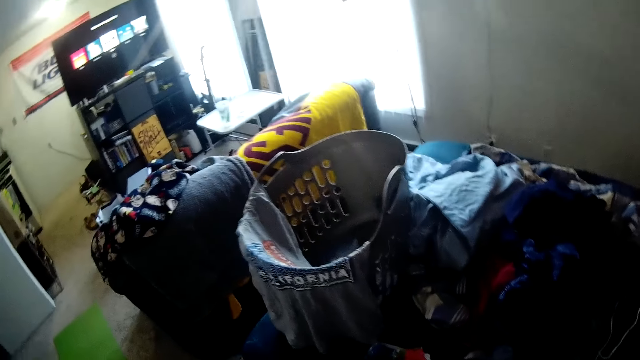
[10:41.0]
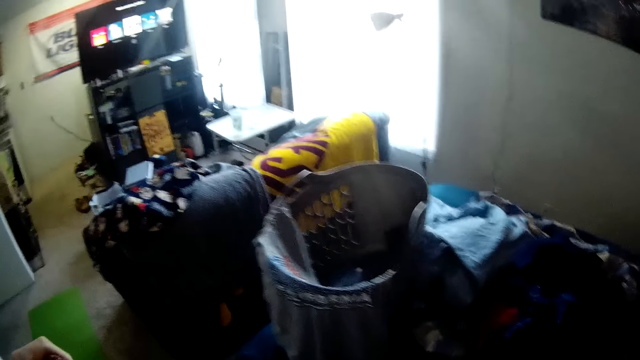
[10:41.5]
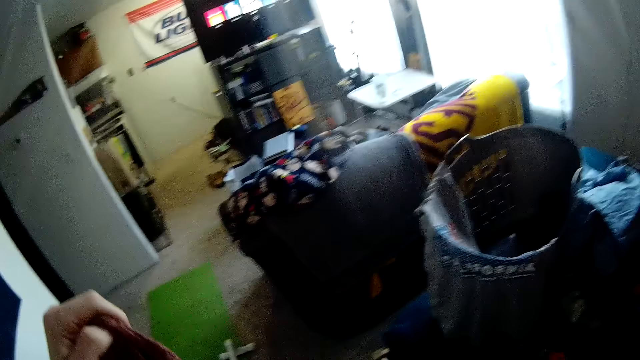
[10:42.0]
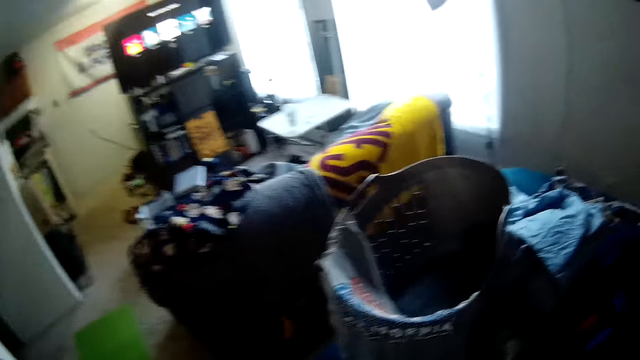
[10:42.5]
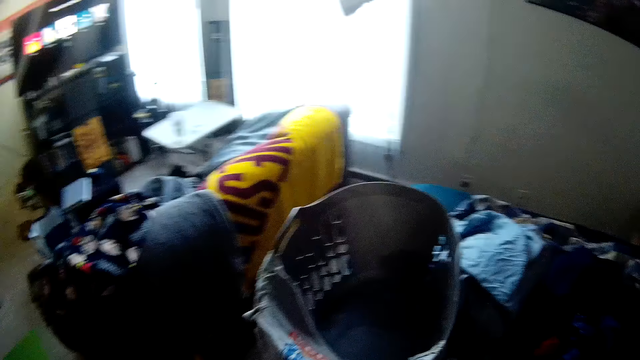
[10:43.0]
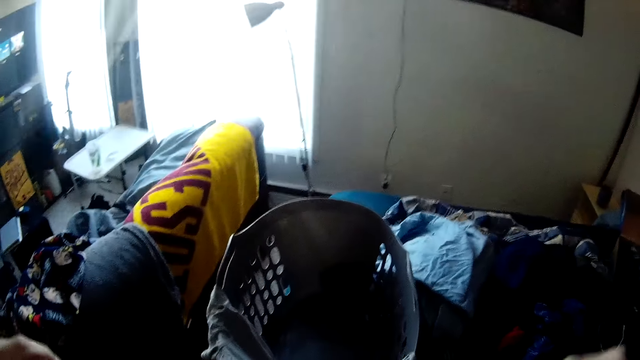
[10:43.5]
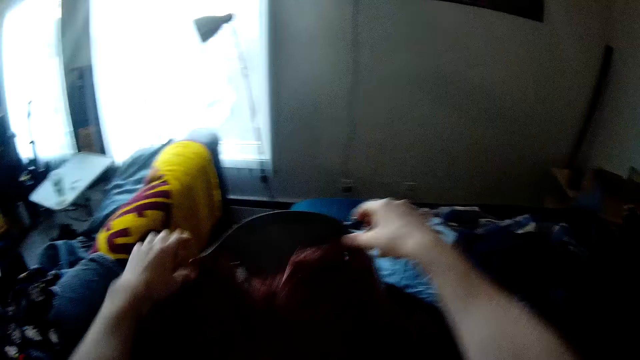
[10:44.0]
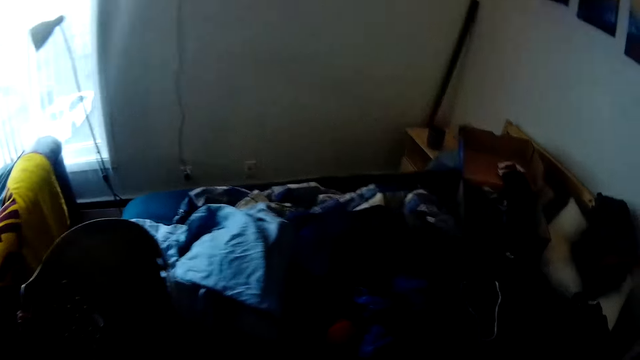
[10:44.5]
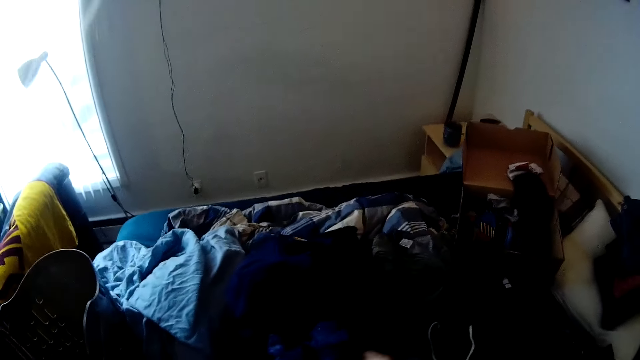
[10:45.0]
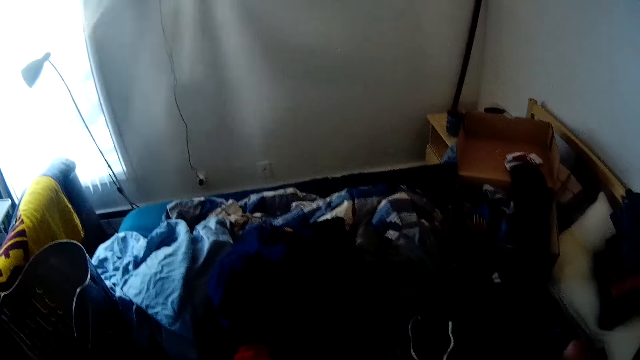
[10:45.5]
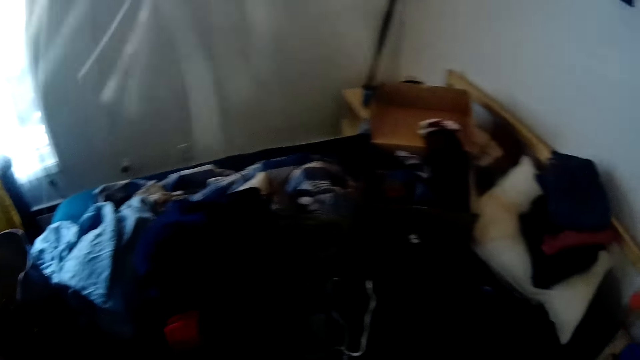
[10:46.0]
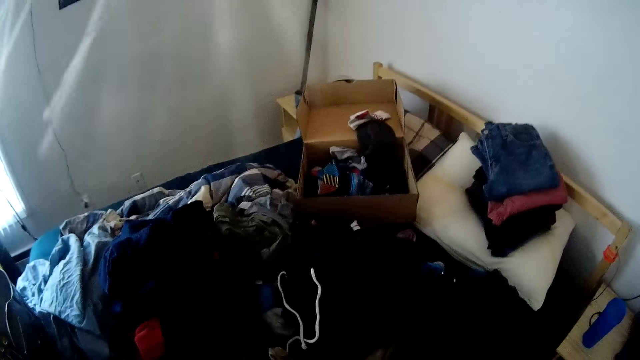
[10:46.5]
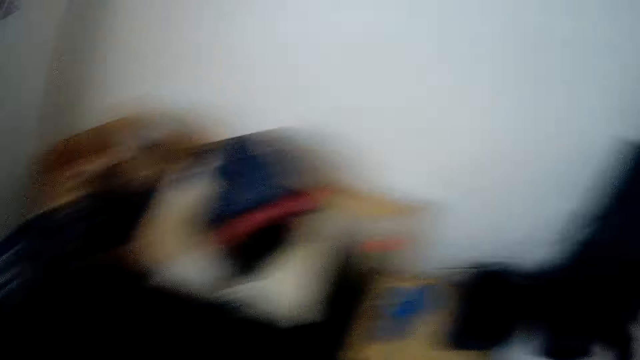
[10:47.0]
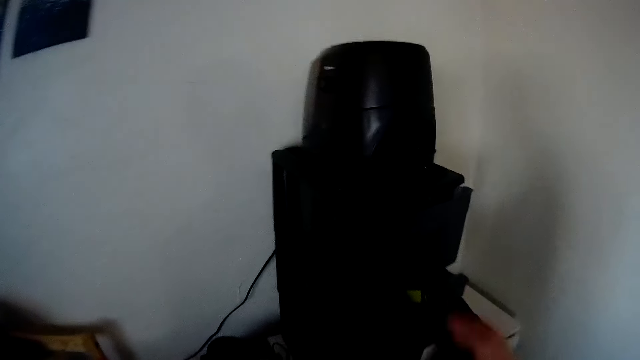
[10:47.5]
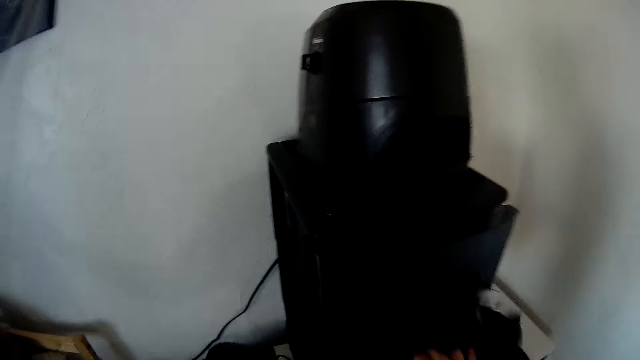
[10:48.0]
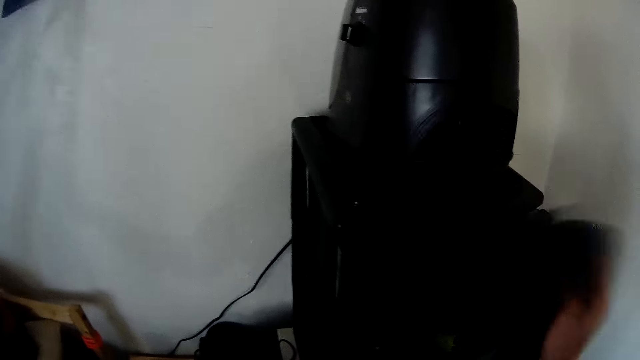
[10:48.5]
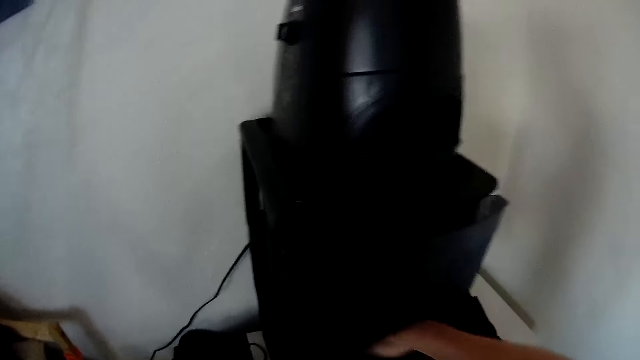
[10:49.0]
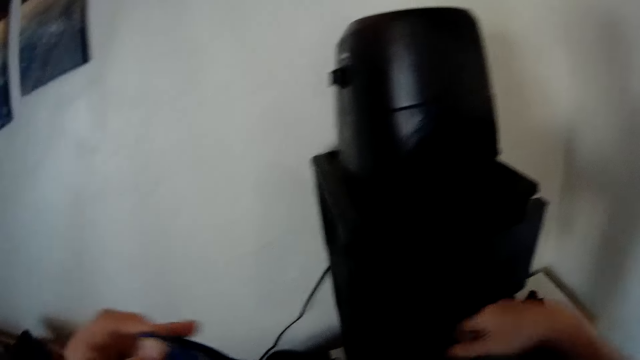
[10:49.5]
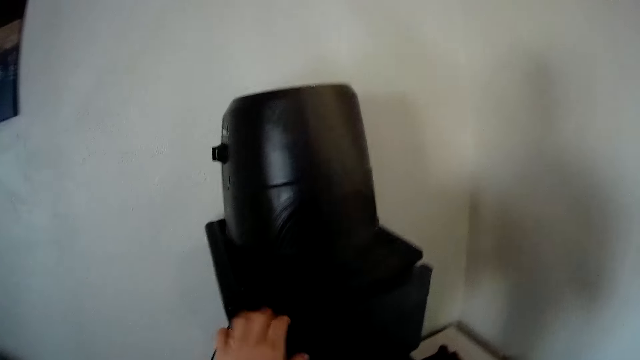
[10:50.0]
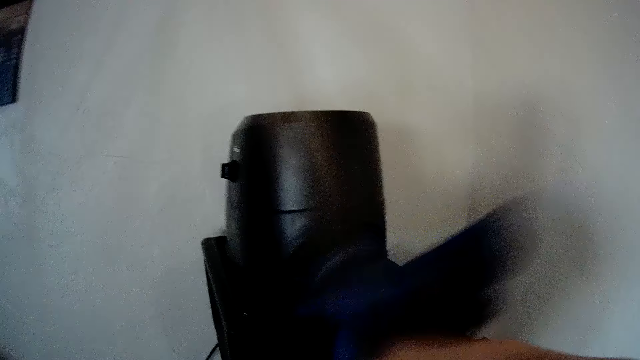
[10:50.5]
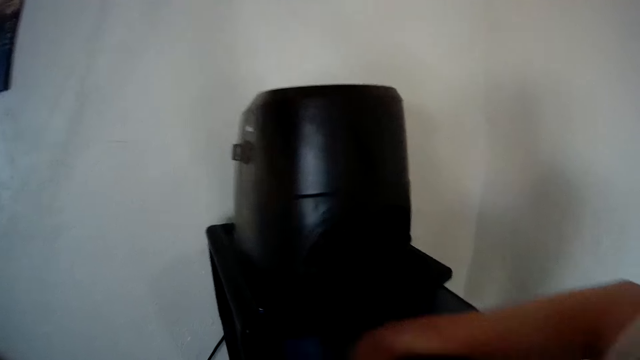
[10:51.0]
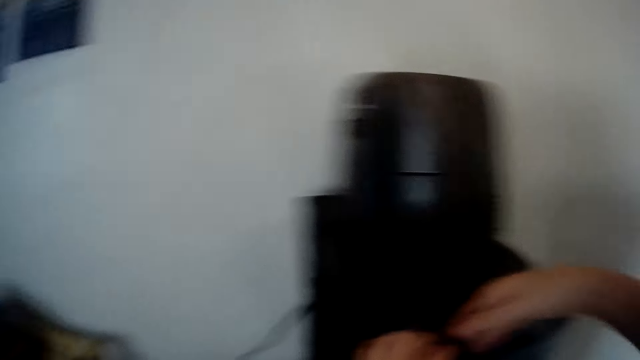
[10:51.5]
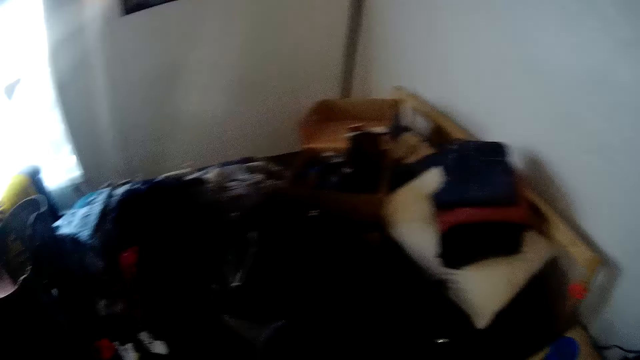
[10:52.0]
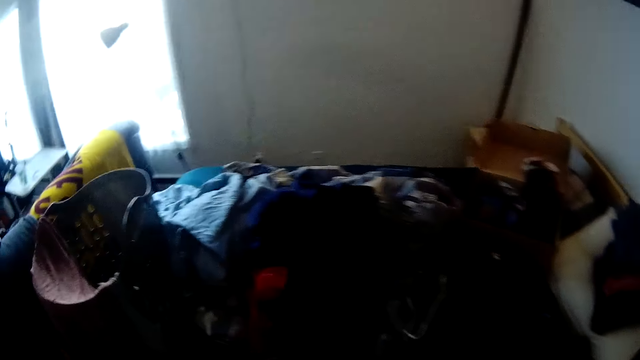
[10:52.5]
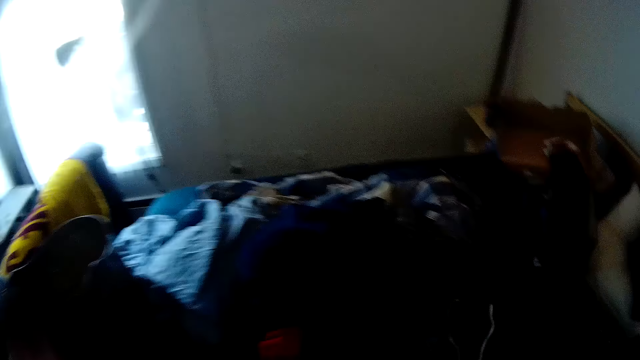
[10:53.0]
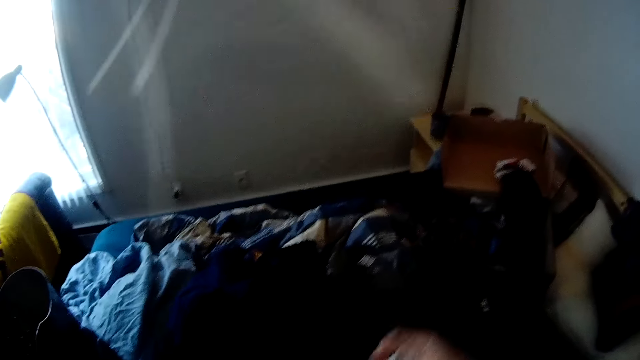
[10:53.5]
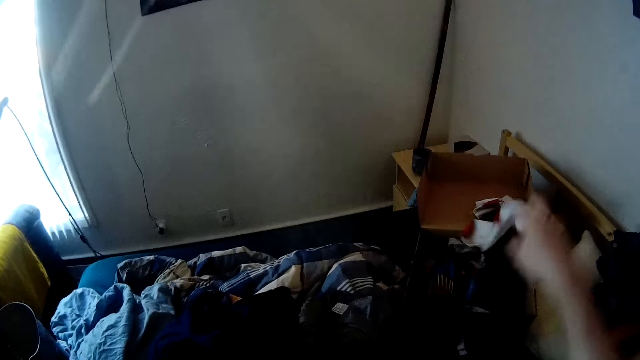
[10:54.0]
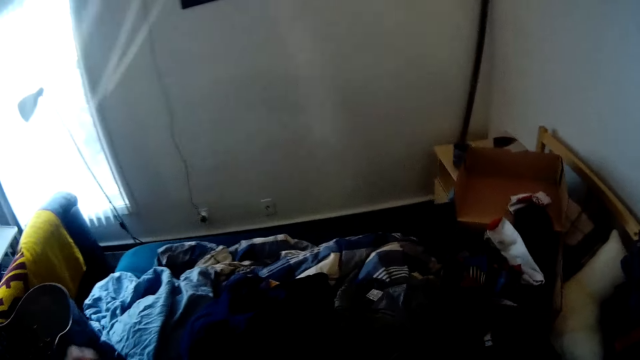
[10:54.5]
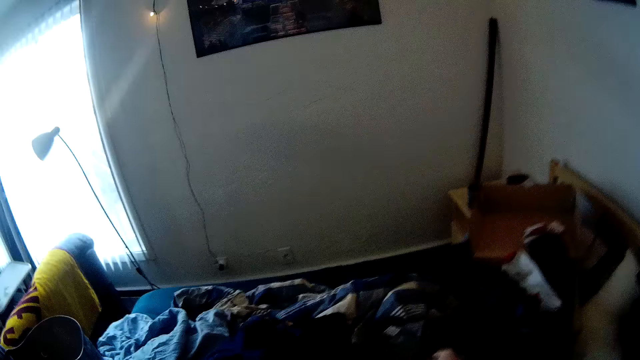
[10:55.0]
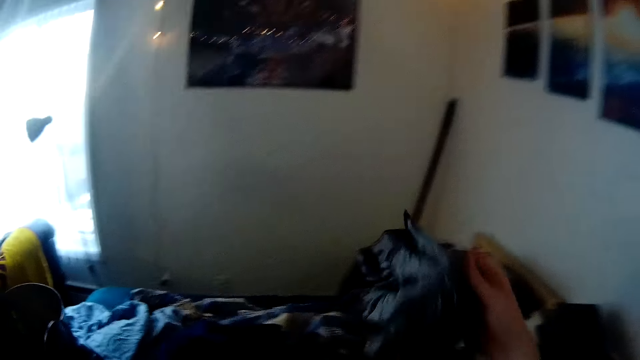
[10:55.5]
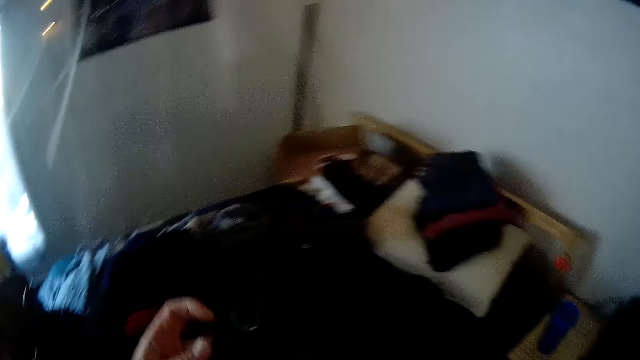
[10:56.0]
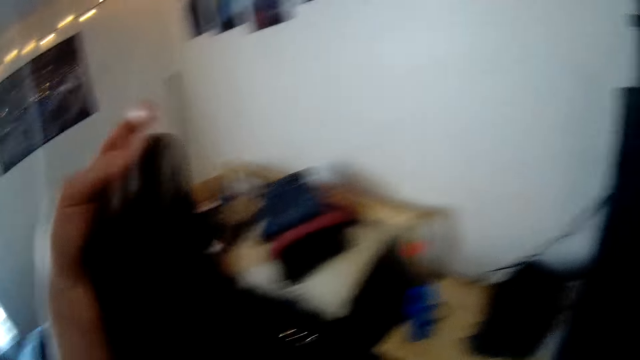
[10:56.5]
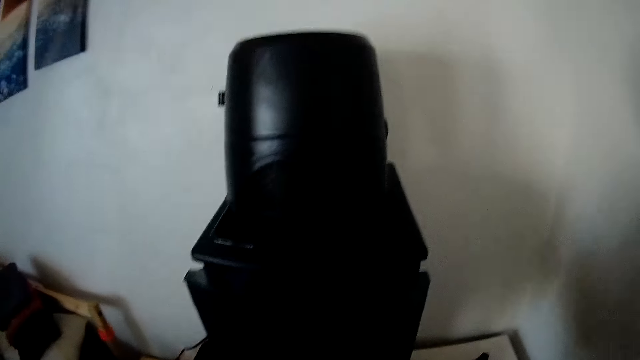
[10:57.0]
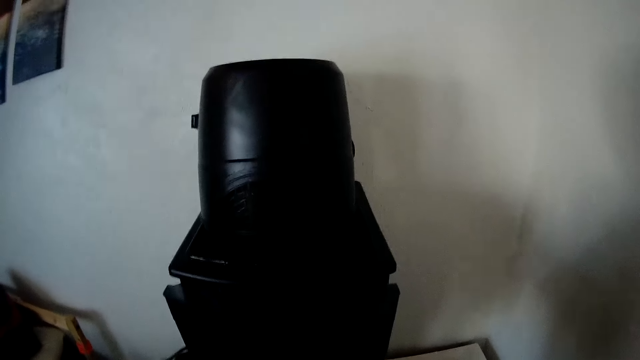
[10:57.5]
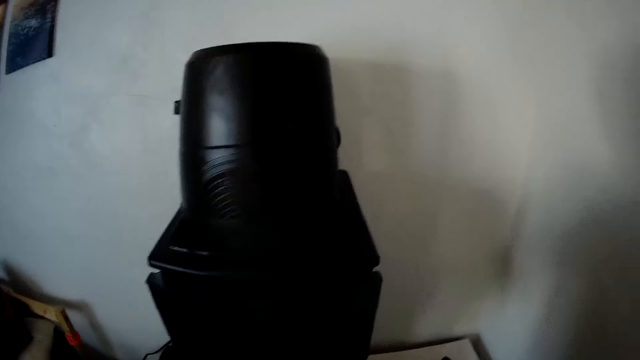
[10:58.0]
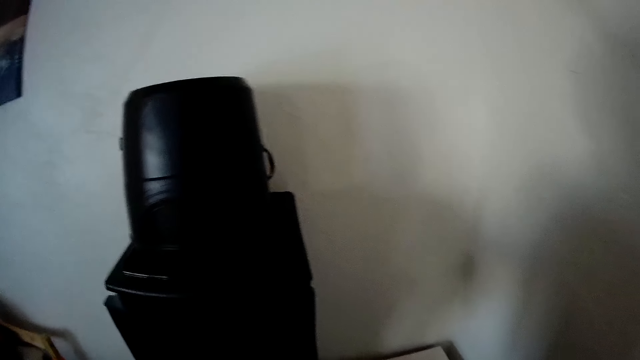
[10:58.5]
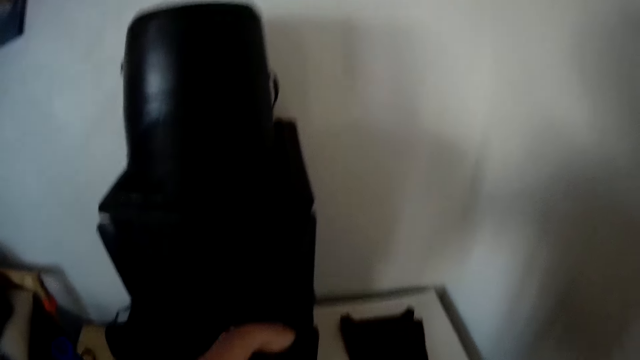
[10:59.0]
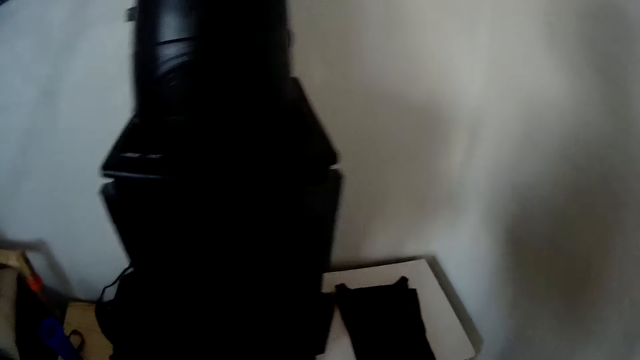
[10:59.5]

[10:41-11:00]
The camera wearer spreads the t-shirt on the laundry basket. He picks up a short on the bed with his right hand. He puts the short into the second compartment of the cabinet with his right hand. He places cloth on the bed. He opens the first compartment of the cabinet with his left hand. He puts another short into the first compartment of the cabinet. He throws a sock into a carton box on the bed with his right hand. He picks up a skirt on the bed with his right hand. He folds the skirt. He puts the skirt into the second compartment of the cabinet with his right hand.

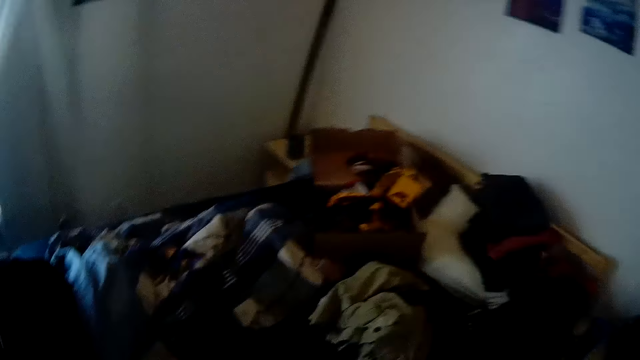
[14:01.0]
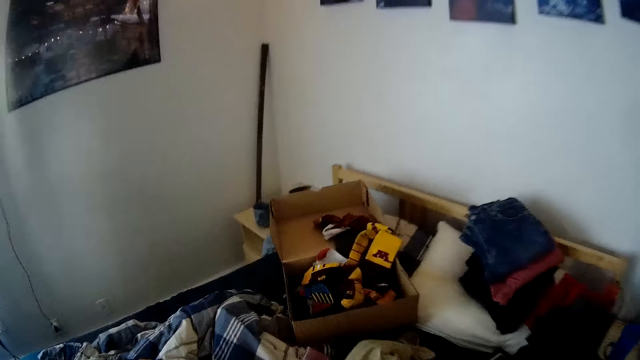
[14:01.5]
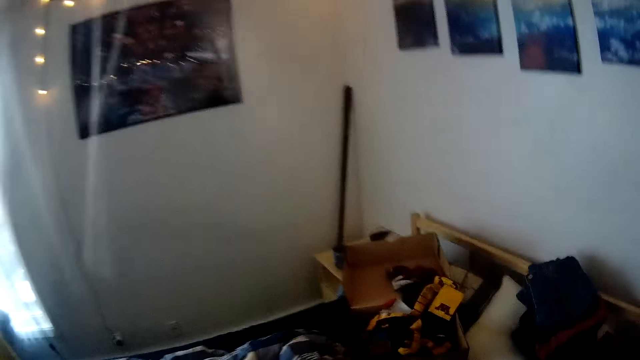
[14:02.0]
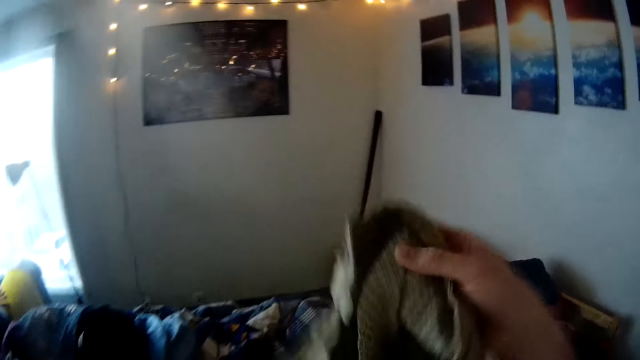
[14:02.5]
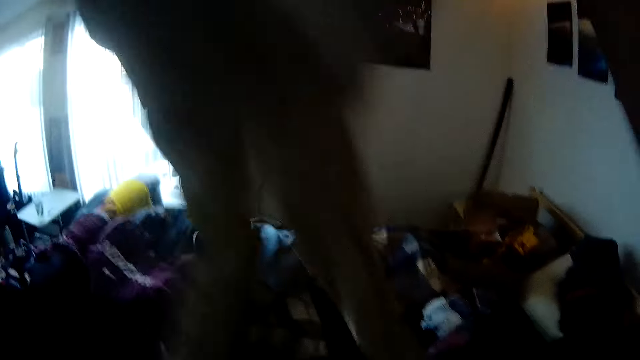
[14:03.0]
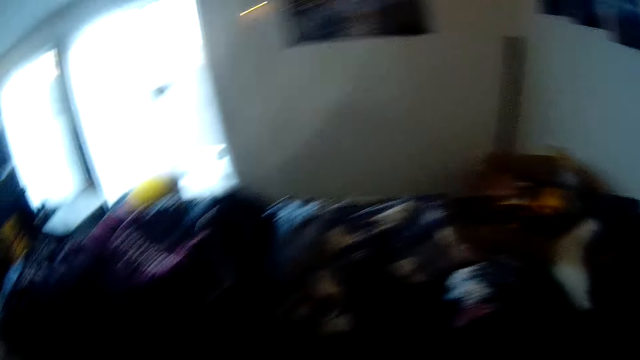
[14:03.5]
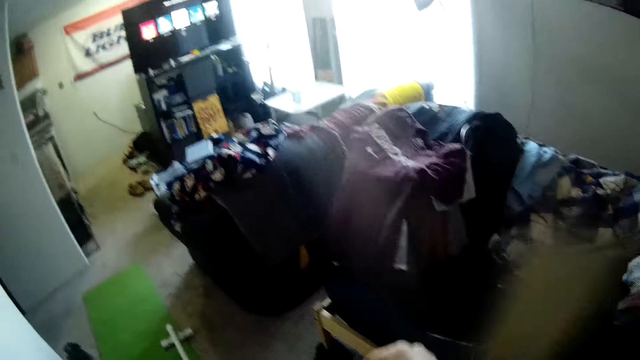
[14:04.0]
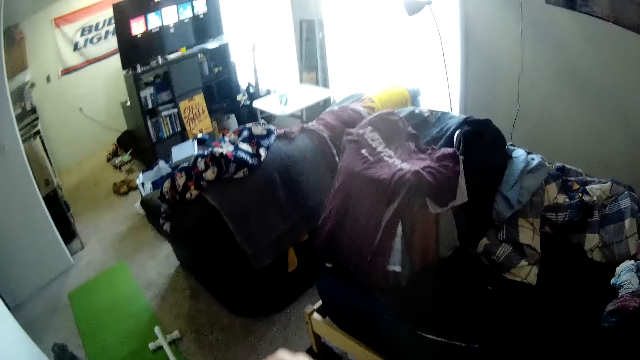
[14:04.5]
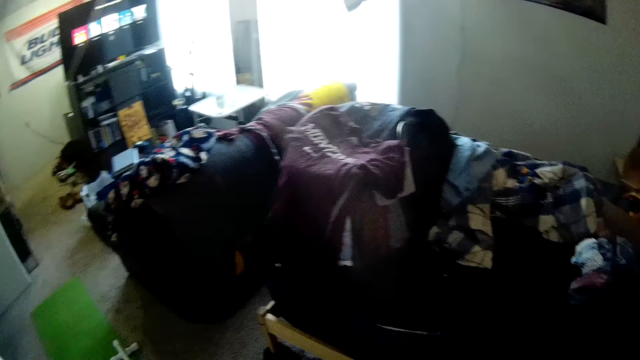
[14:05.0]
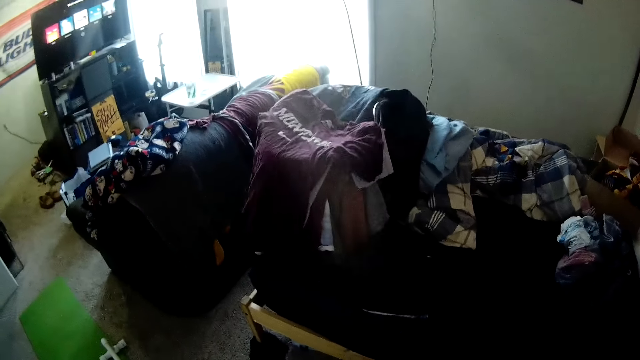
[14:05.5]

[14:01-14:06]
The camera wearer lifts a cloth. He holds a trouser in his right hand. He flaps the trouser with both hands. He folds the trouser.
